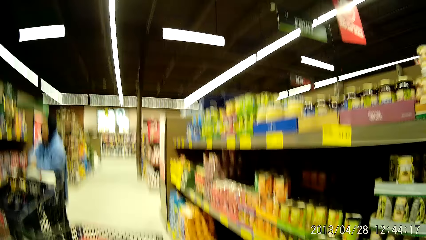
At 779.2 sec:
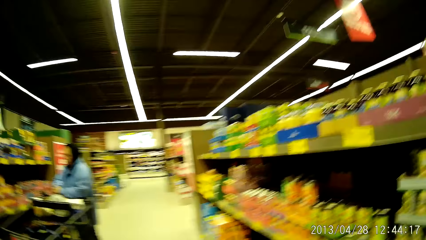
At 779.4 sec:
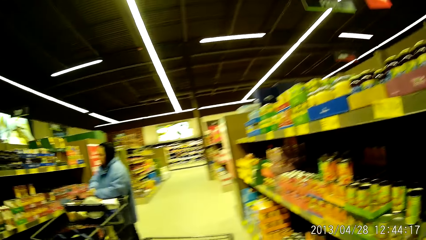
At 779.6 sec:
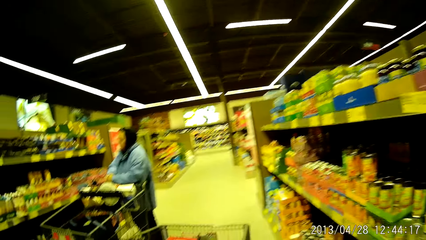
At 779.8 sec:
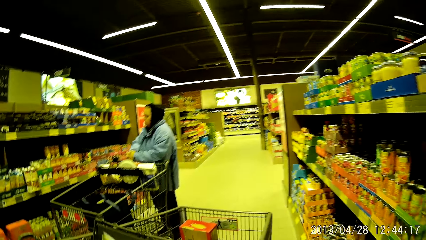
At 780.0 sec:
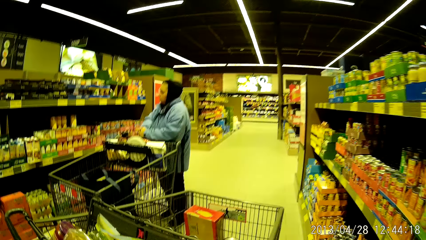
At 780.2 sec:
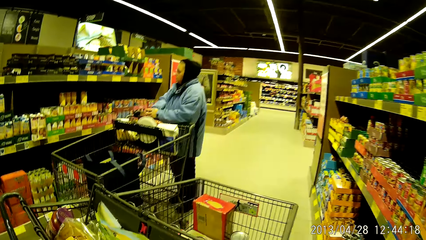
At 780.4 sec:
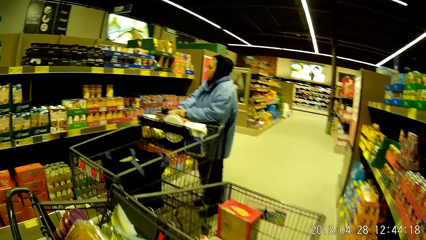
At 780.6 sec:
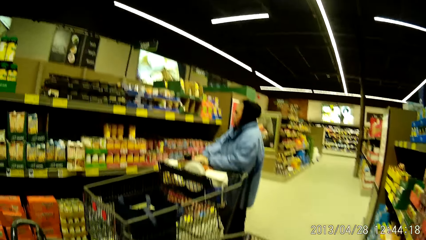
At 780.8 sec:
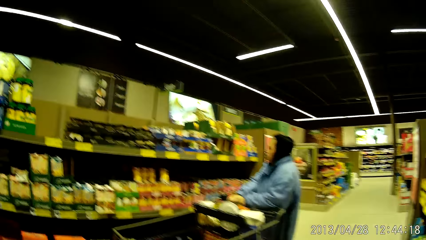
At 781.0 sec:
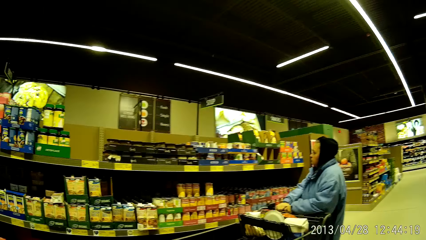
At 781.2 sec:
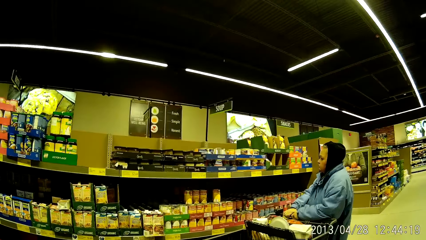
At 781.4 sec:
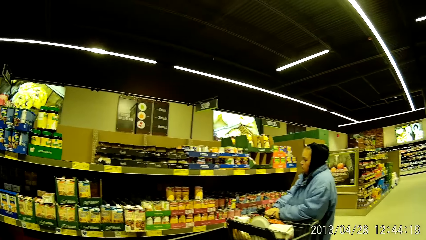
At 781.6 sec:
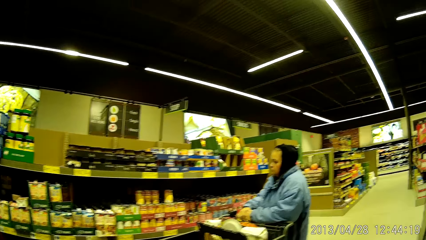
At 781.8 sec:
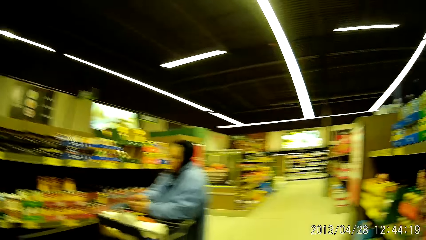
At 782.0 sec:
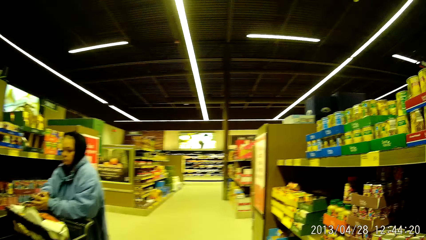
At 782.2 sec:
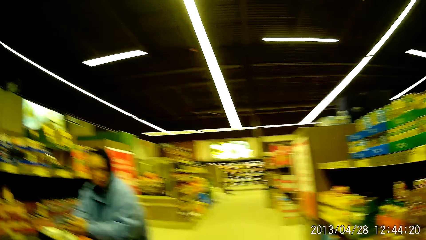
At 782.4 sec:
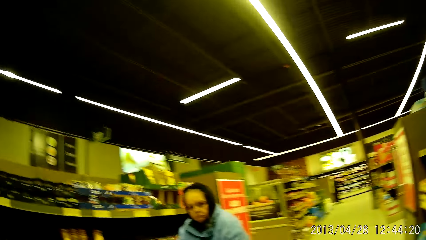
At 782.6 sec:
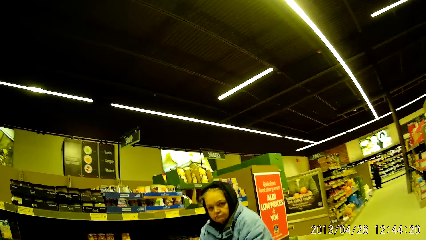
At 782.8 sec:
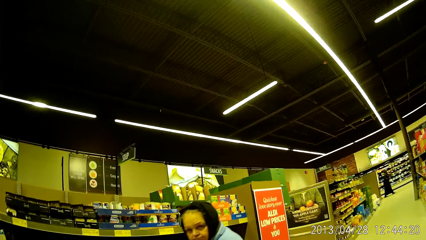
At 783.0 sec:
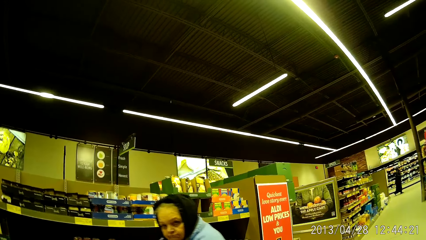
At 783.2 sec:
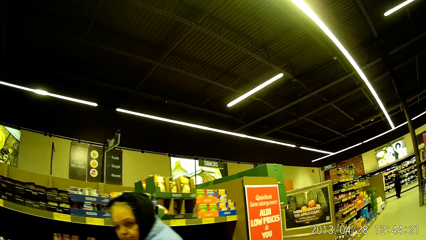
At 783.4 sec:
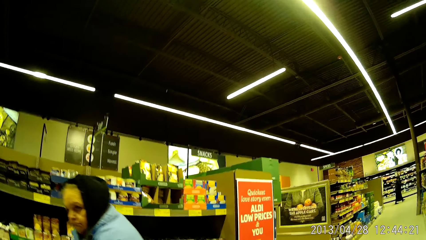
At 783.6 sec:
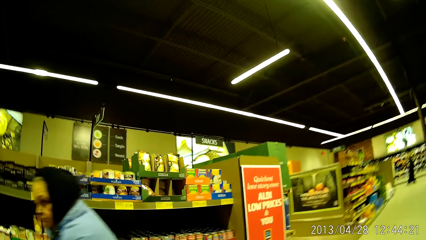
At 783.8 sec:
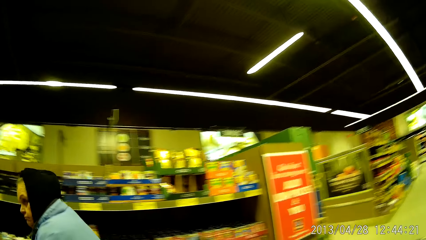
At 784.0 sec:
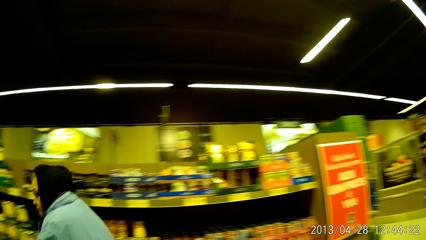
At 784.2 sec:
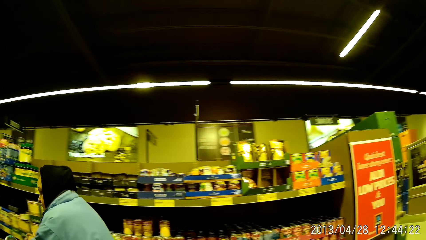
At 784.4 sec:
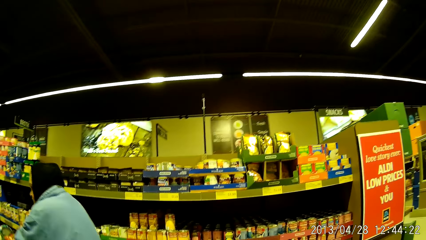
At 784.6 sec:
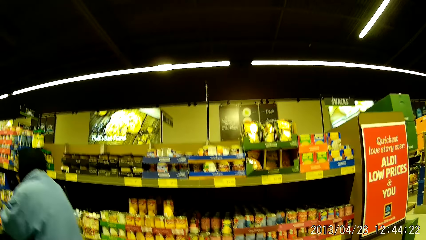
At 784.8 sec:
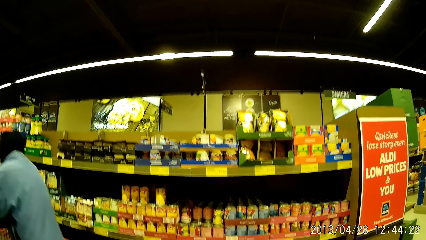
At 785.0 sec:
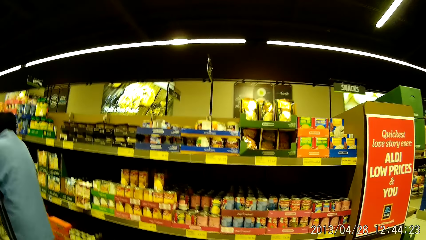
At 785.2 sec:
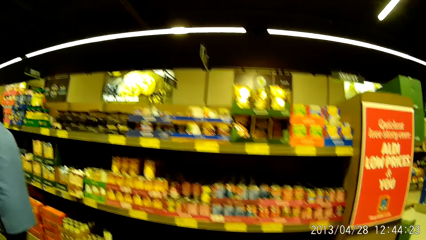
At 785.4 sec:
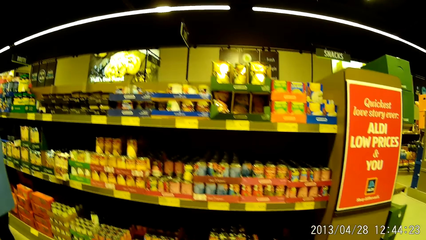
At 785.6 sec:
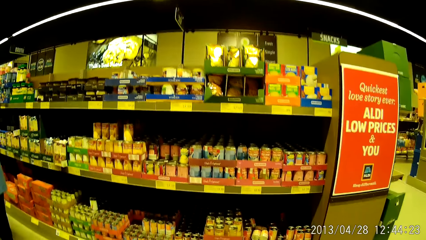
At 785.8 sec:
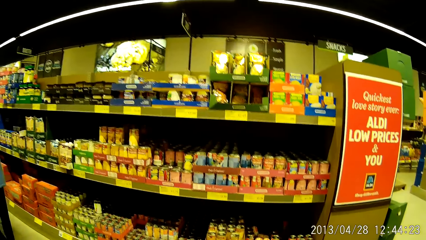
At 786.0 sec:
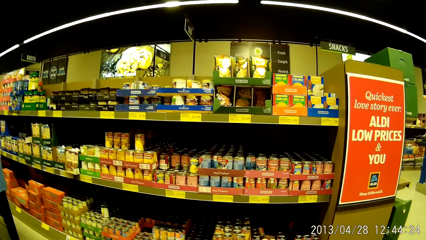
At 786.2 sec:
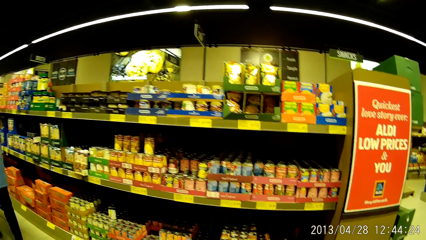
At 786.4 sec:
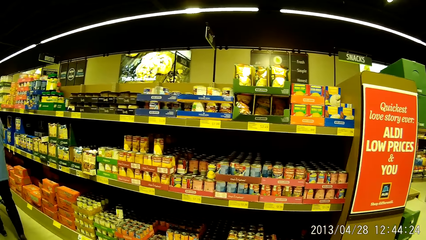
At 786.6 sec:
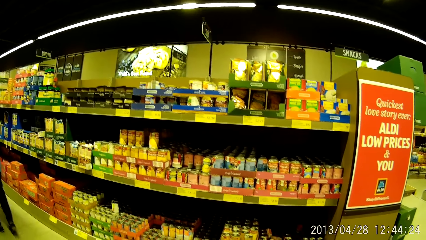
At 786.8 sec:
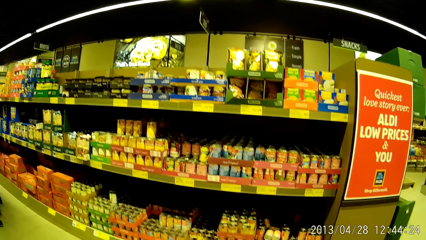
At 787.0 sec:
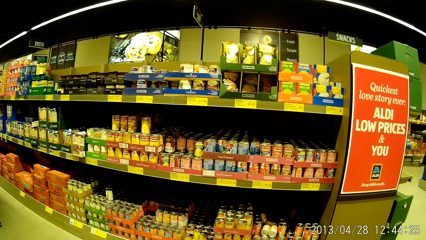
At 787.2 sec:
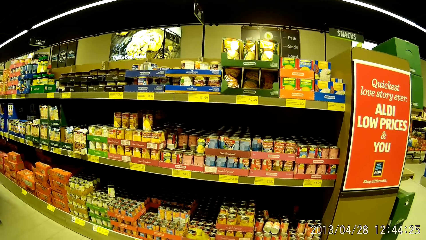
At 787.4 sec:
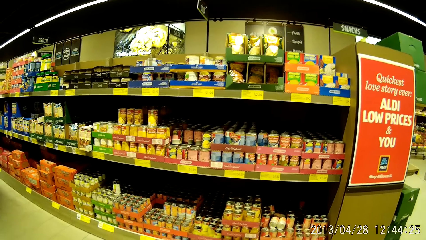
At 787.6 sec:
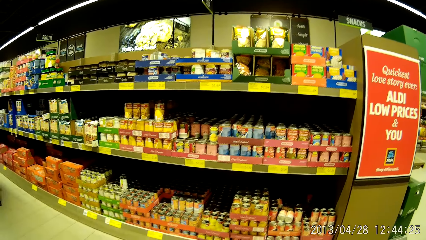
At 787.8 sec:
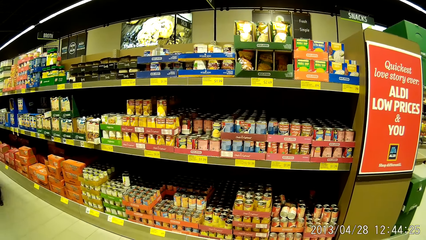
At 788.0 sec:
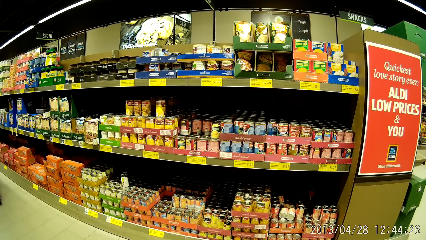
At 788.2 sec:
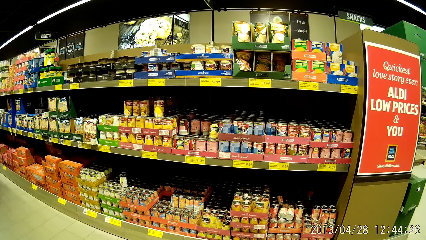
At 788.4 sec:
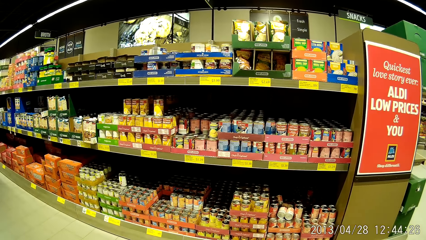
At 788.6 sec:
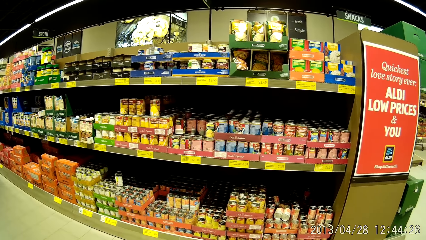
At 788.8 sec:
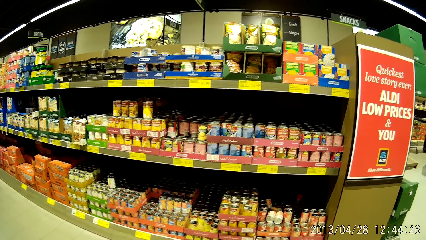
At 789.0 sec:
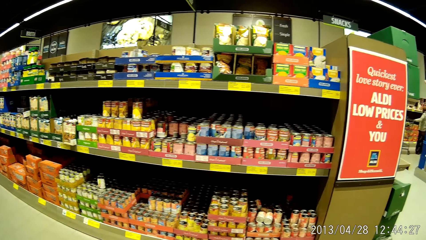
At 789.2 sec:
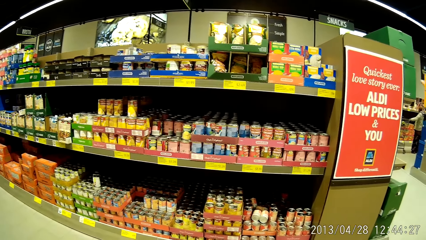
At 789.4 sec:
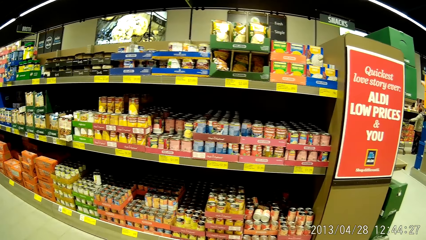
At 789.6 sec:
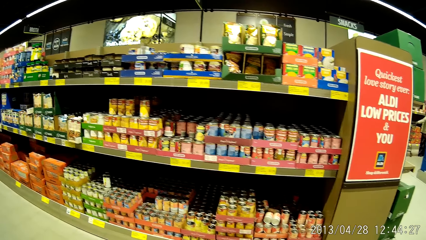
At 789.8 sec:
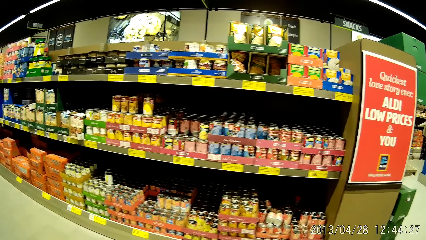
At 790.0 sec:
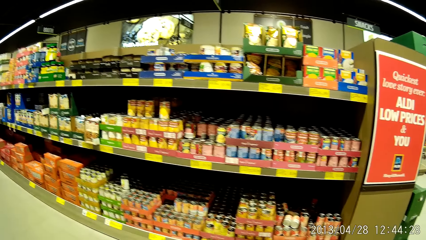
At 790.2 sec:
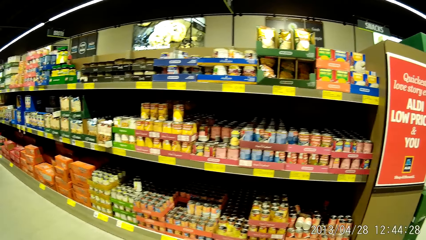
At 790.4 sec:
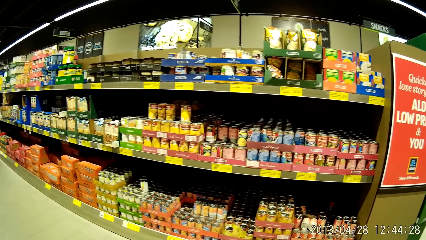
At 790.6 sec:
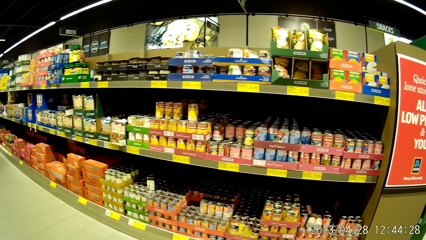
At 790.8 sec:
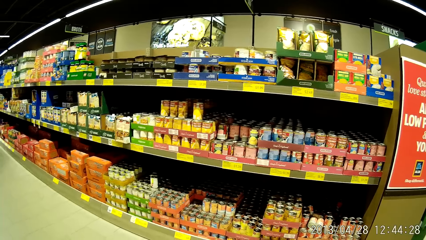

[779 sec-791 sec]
The camera wearer puts the packed food in the trolley. They walk around the supermarket. They look at the shelves.

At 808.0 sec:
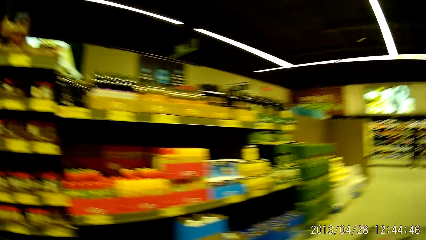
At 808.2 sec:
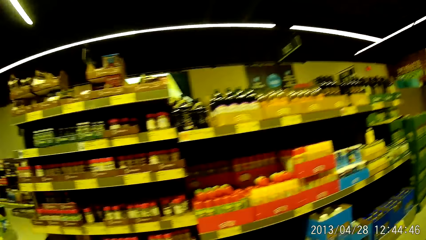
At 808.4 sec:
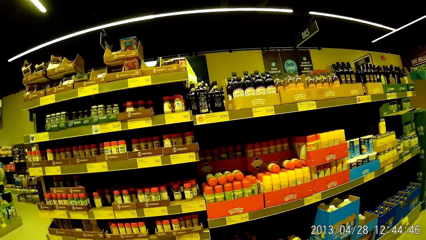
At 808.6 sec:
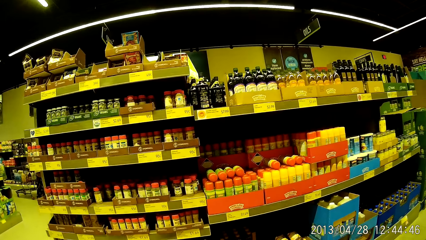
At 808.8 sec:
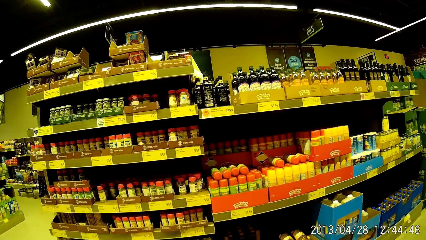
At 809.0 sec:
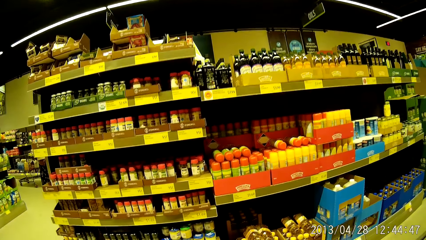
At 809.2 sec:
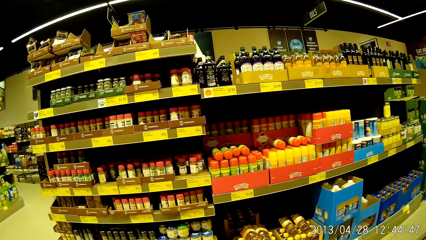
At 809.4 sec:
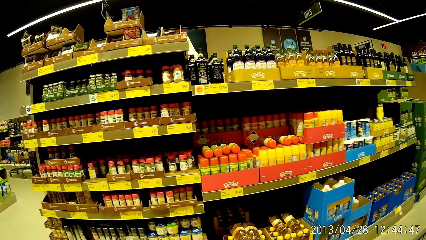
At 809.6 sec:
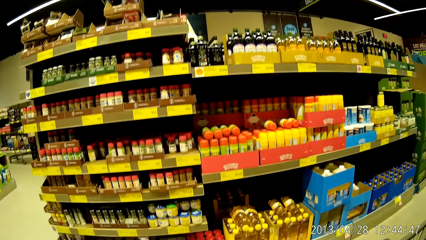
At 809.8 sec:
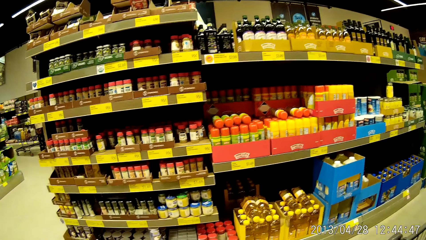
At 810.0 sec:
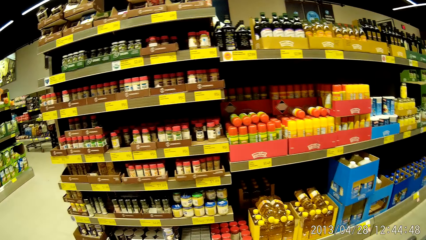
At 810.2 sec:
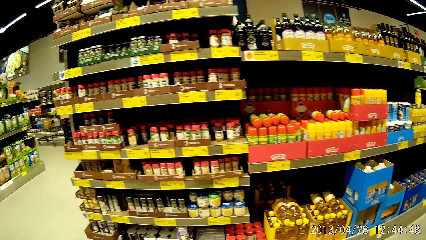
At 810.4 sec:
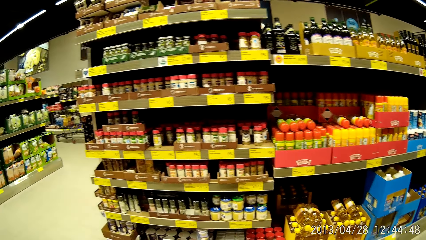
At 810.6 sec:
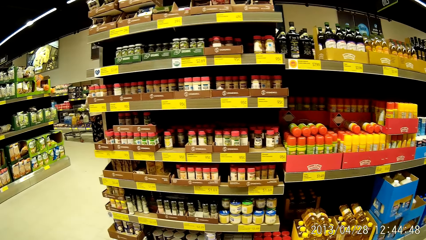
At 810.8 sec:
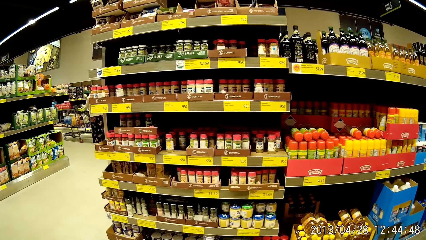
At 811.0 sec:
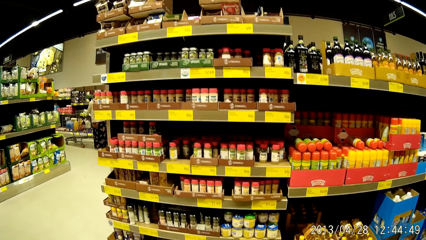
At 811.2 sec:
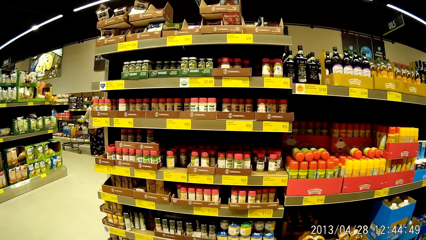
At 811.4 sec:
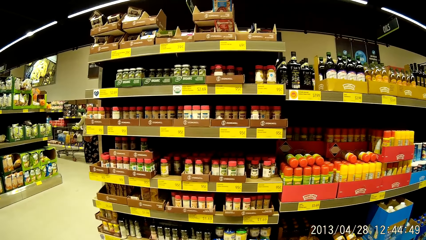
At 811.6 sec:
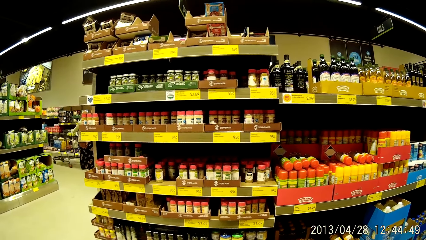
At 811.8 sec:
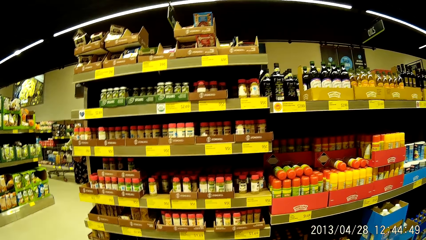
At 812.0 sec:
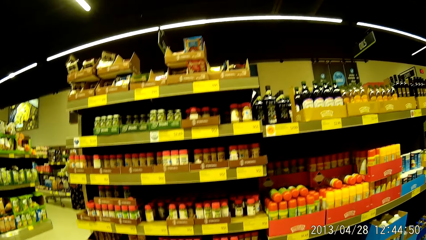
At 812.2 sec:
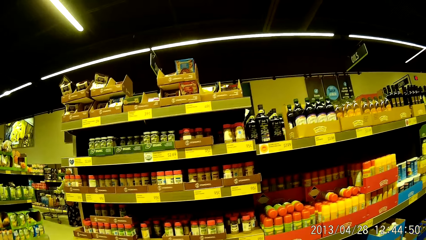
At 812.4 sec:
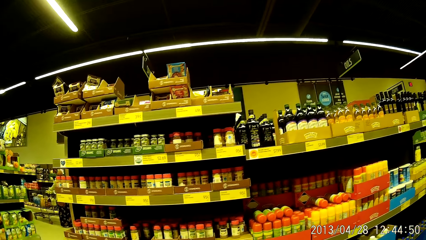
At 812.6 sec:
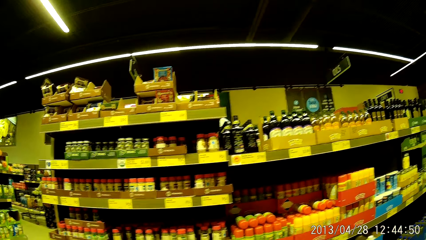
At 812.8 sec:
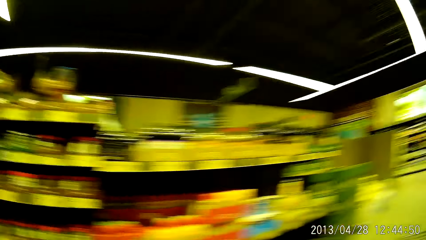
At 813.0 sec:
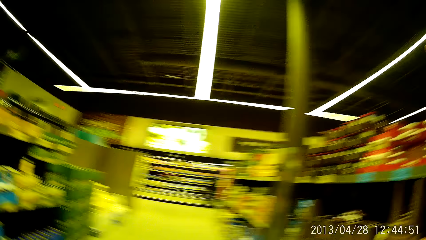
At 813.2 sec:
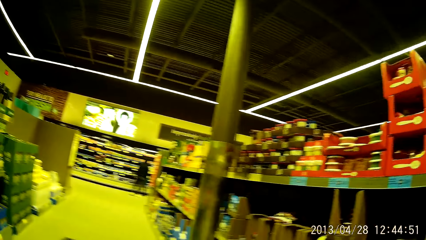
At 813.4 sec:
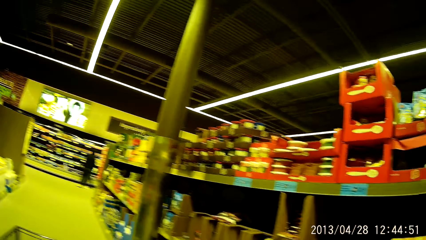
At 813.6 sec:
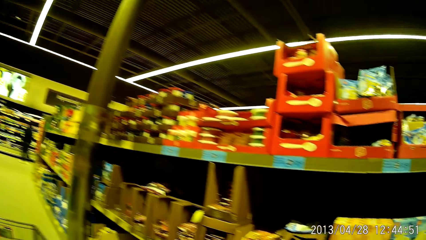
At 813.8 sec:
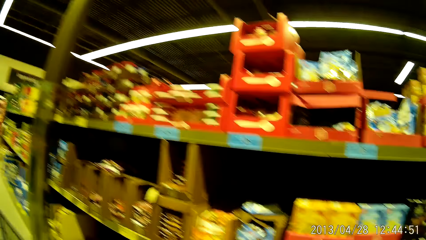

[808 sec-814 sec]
The camera wearer looks at the shelves.
